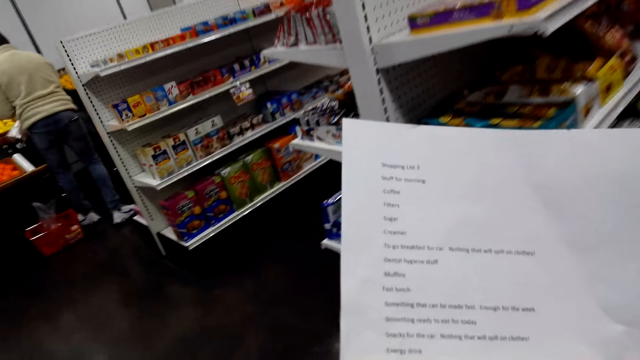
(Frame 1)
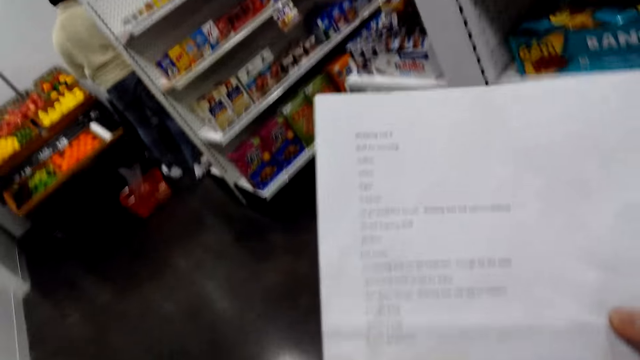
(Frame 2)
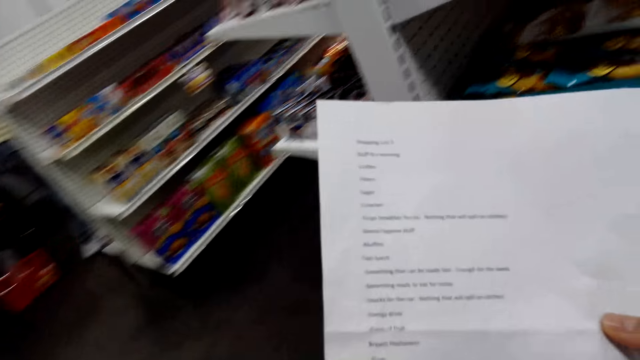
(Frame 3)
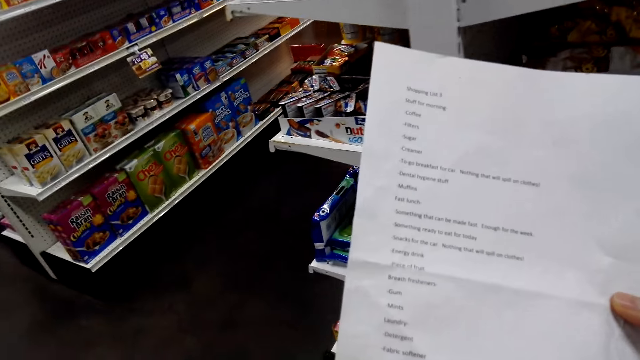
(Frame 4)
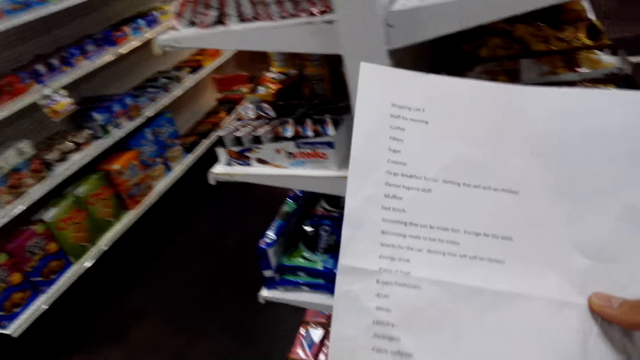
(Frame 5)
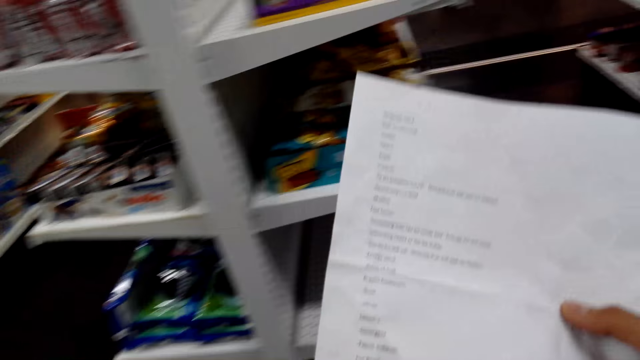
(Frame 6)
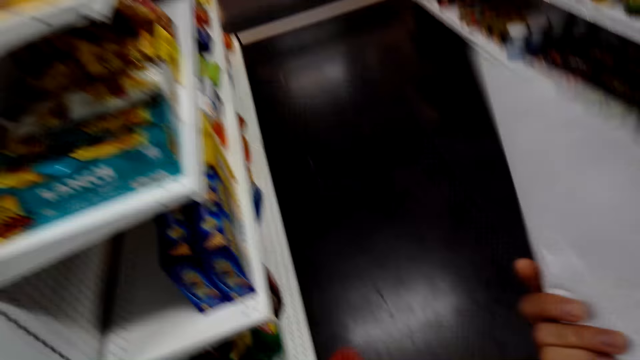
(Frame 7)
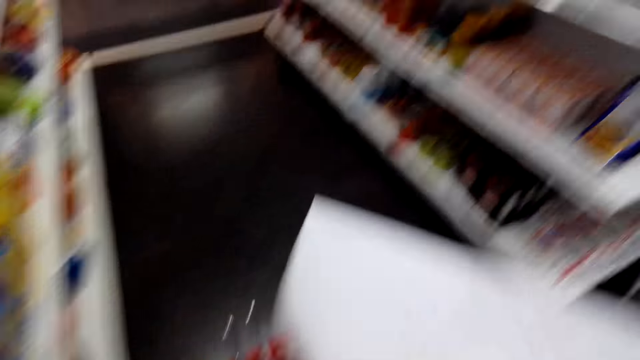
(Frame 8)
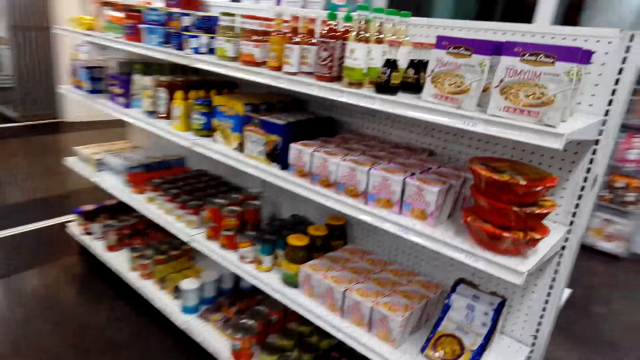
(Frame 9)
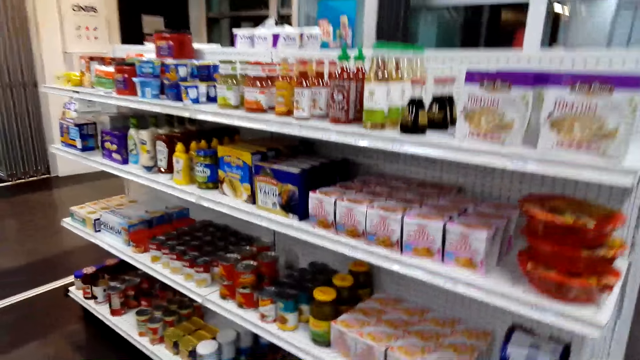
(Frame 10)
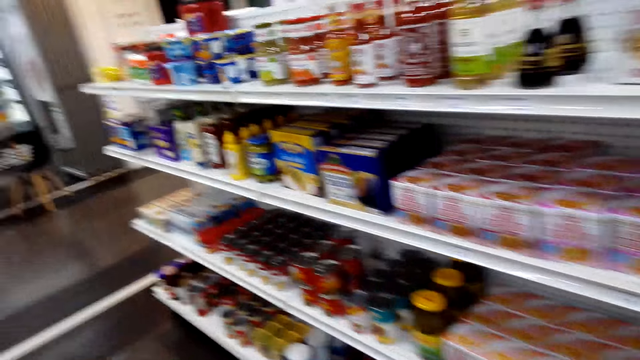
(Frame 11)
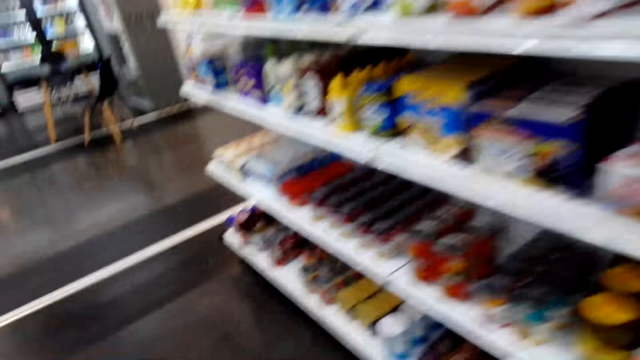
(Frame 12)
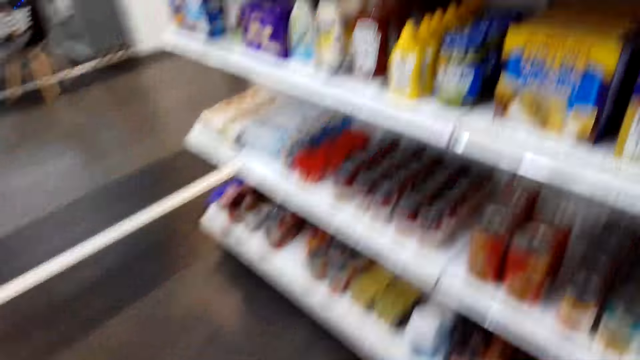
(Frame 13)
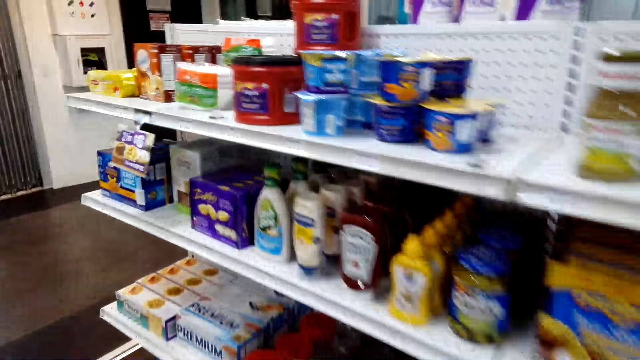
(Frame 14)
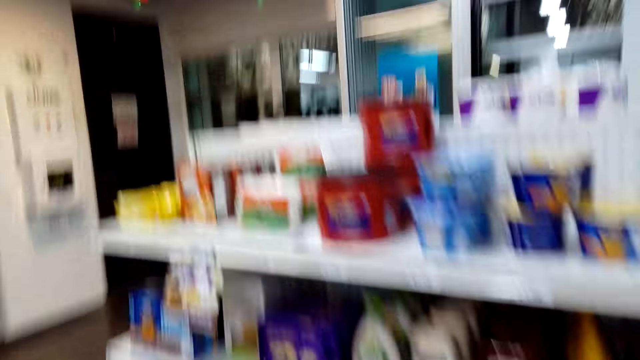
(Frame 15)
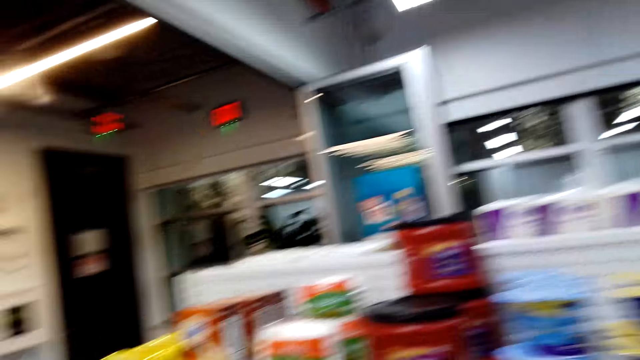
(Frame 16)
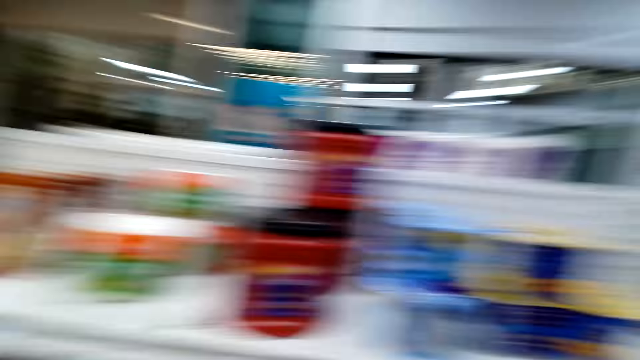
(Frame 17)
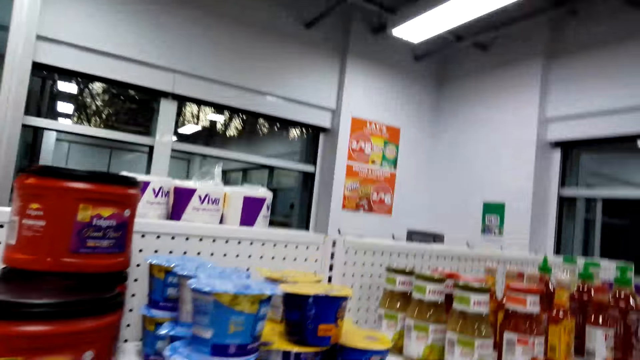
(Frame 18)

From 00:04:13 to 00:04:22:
The camera wearer turns around.

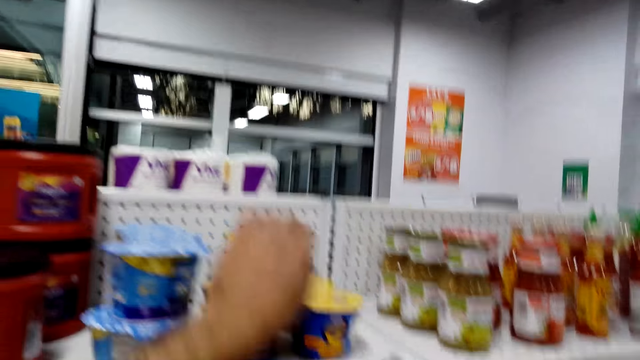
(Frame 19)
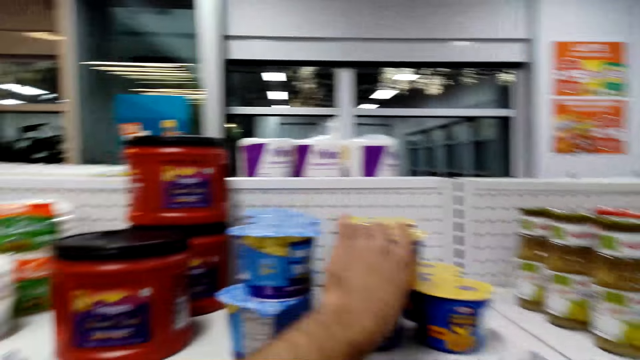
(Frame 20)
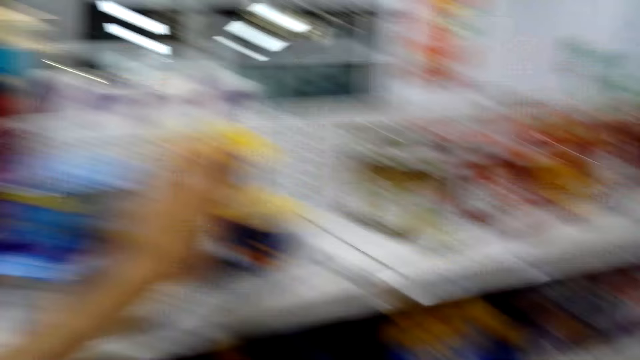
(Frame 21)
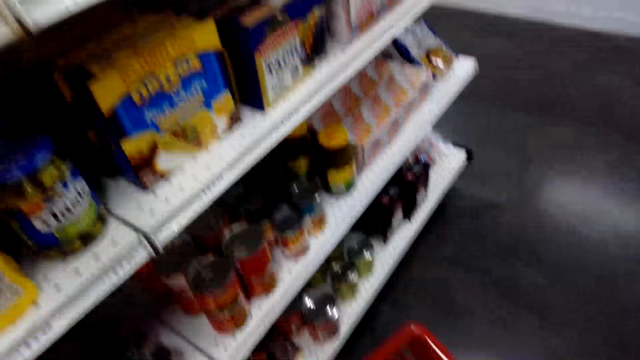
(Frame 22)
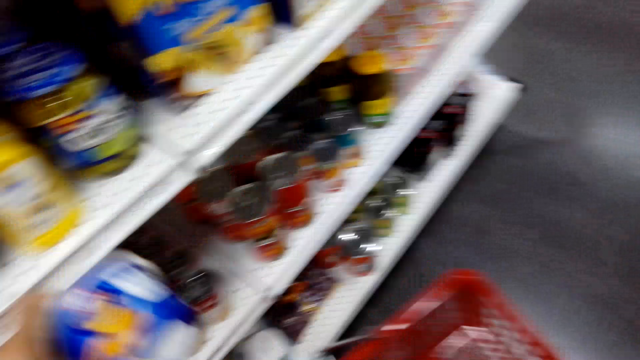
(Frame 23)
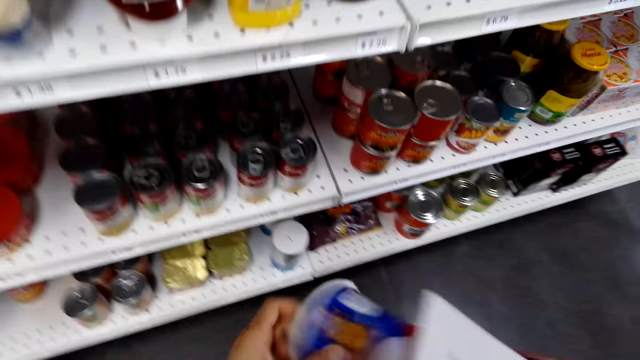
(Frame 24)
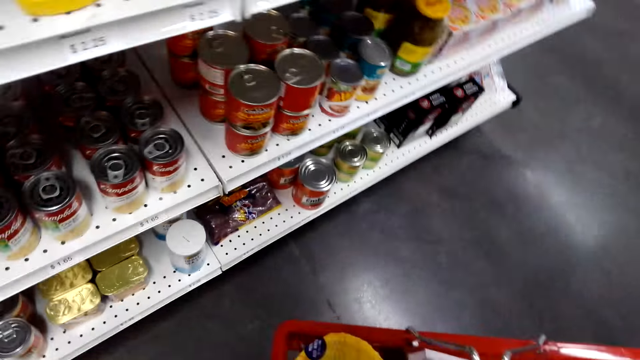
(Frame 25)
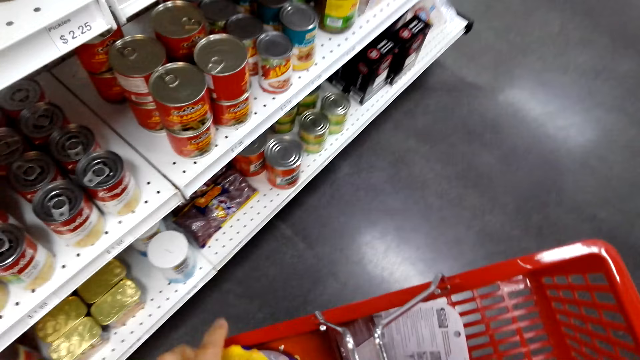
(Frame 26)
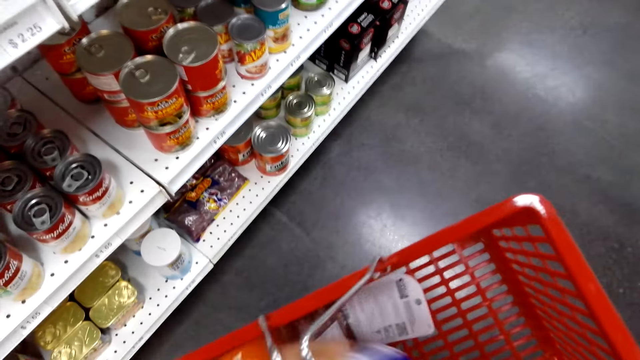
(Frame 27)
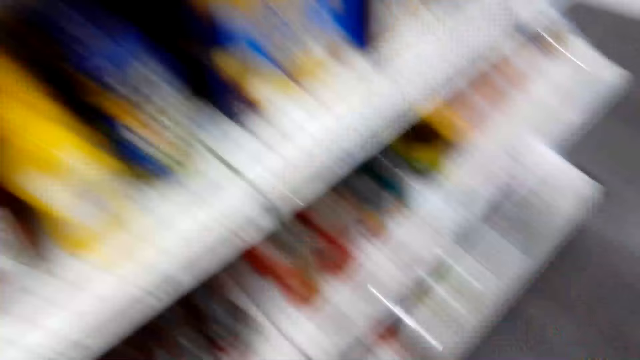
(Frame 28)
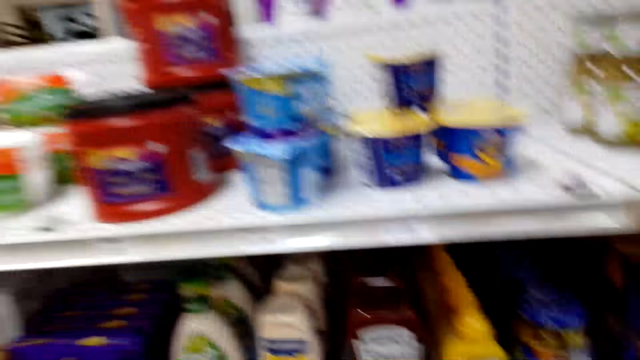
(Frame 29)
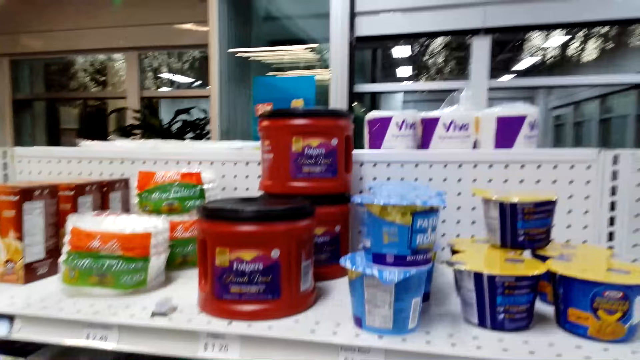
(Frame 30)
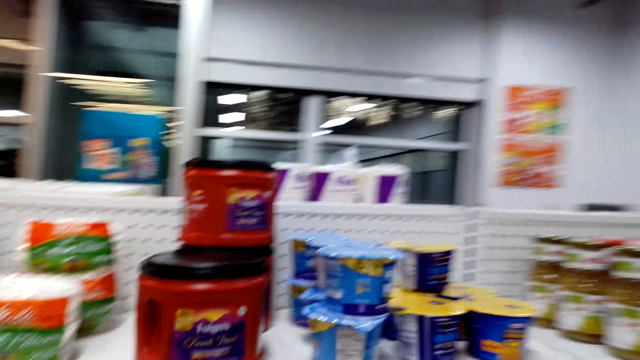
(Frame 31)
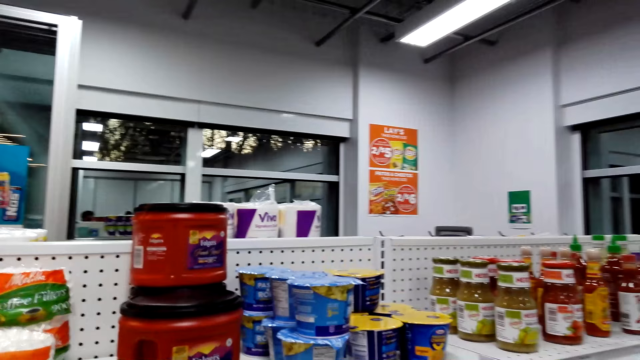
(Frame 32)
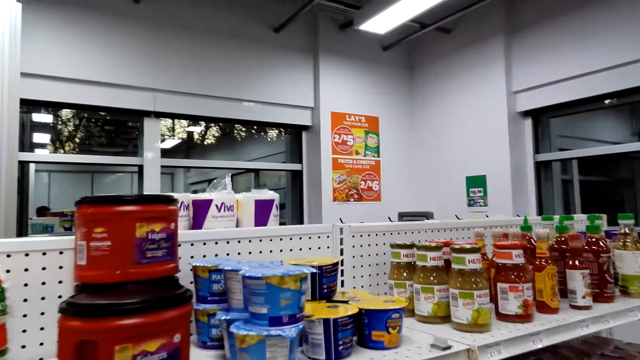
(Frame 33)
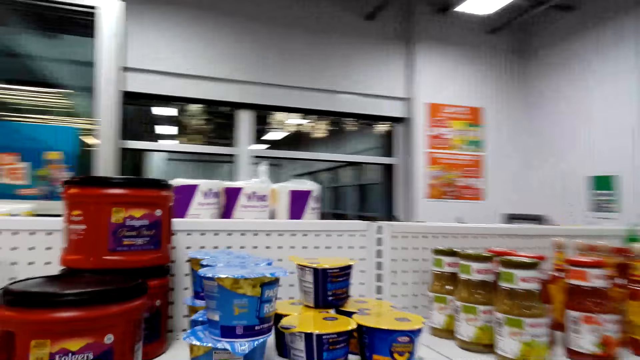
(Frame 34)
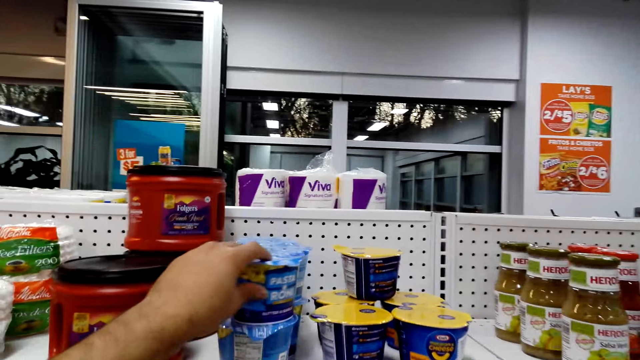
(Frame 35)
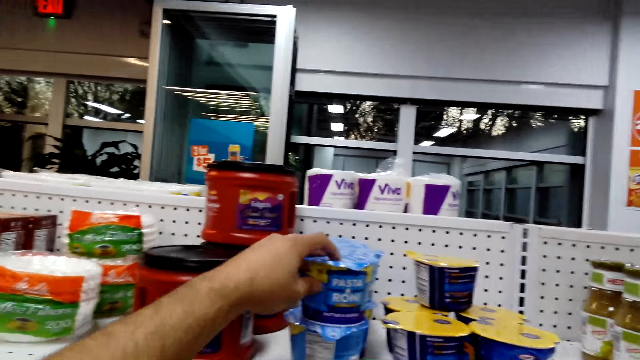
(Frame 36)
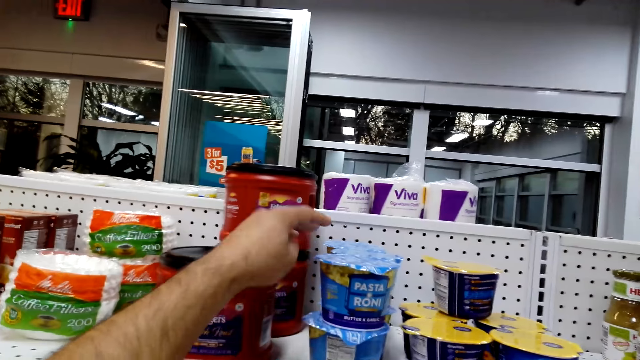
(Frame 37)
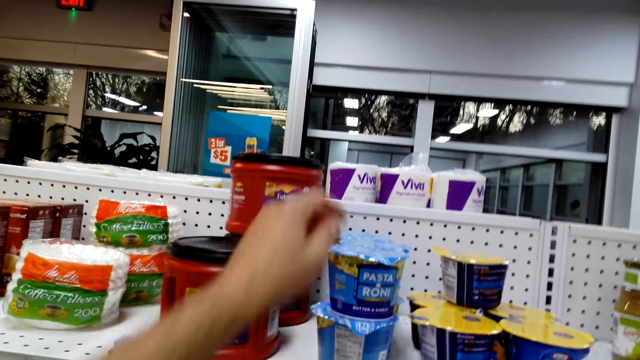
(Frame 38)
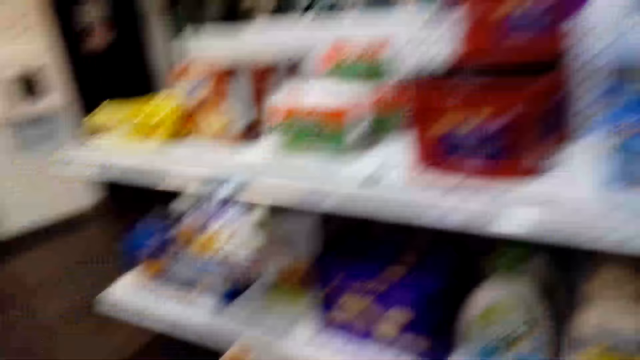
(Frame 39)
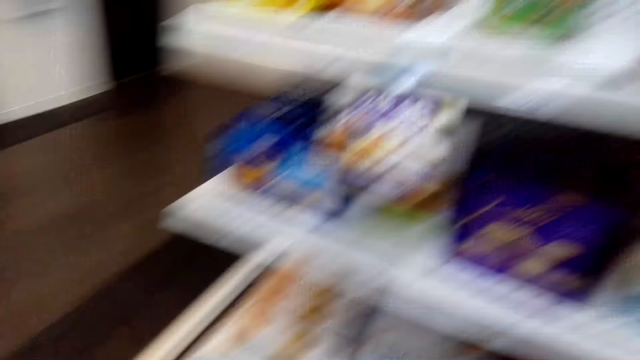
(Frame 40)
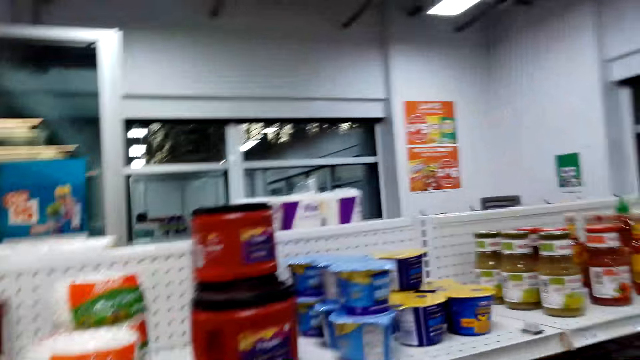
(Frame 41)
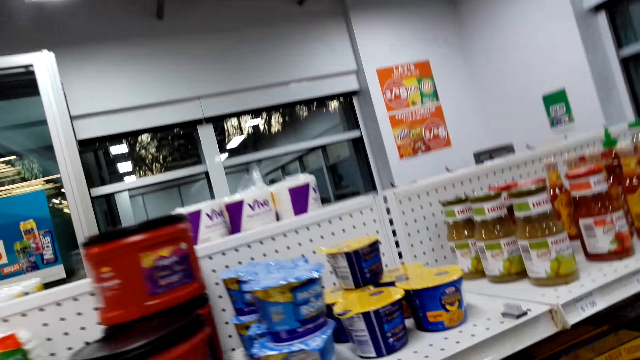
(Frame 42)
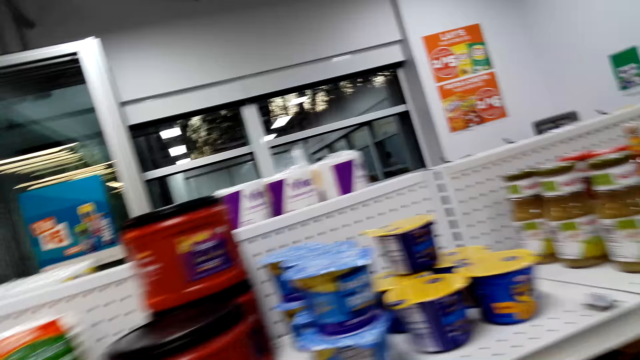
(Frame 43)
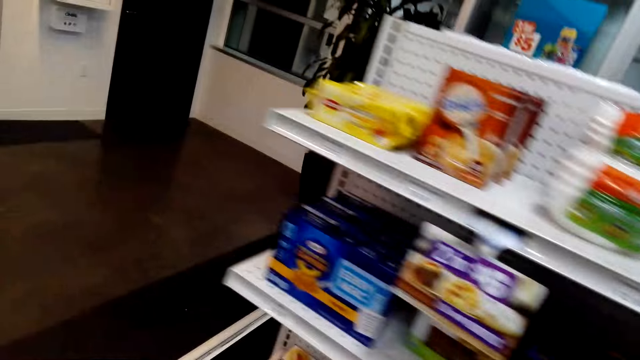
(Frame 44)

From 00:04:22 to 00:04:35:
The camera wearer holds something from the shelf. They pick up a product on the shelf. They put something in the shopping basket. They turn something from the shelf. They inspect noodles on the shelf.
